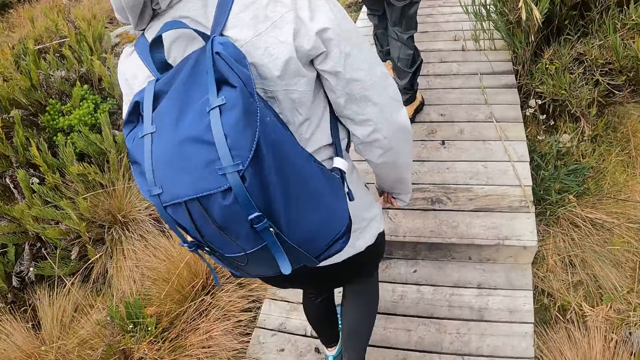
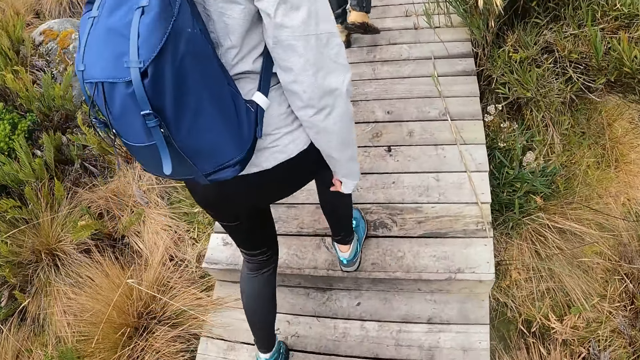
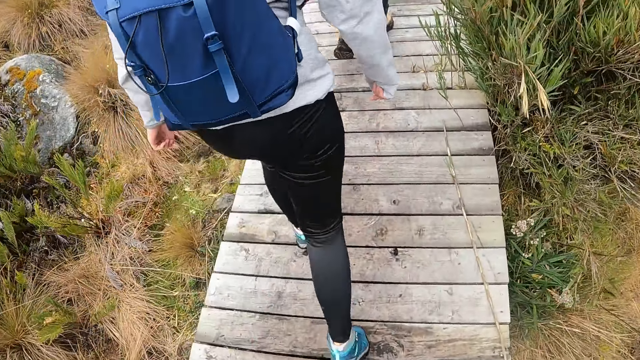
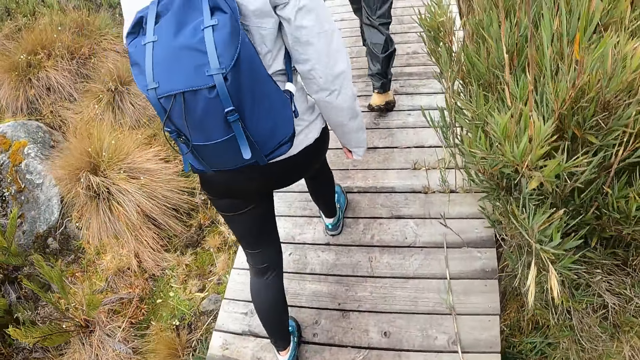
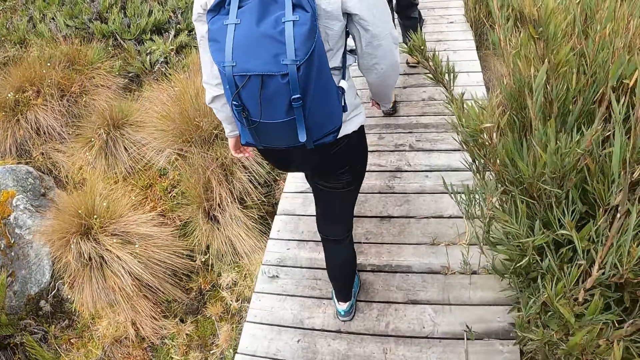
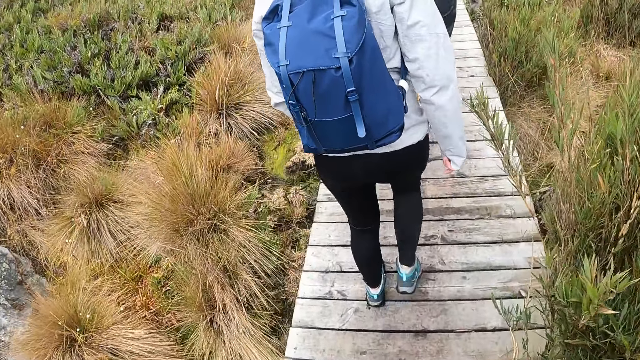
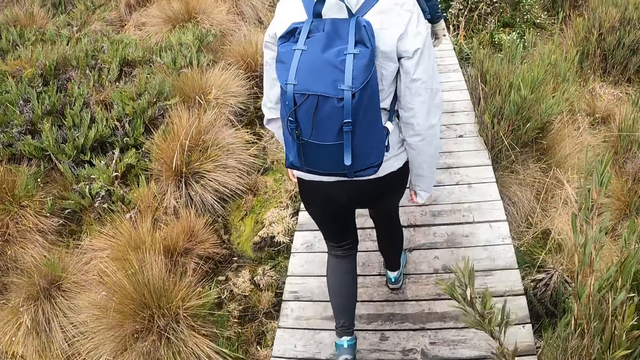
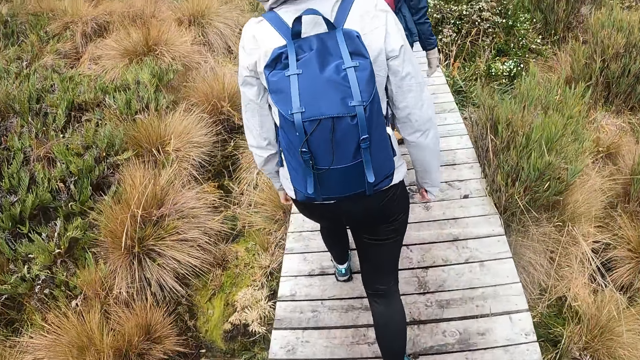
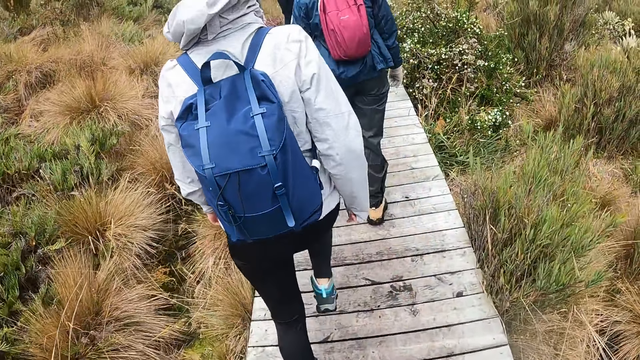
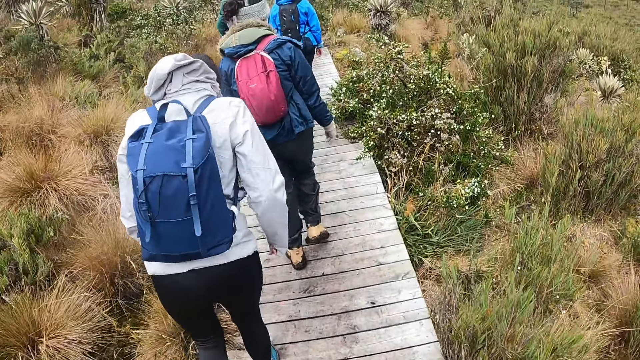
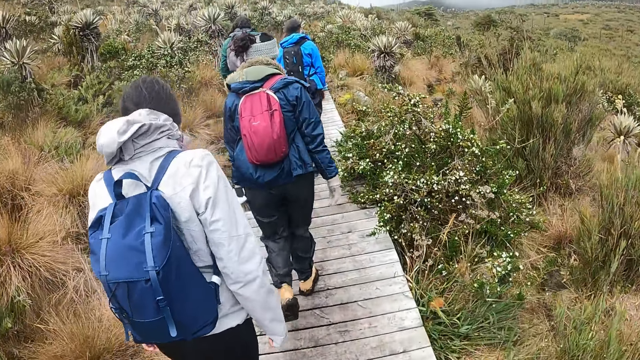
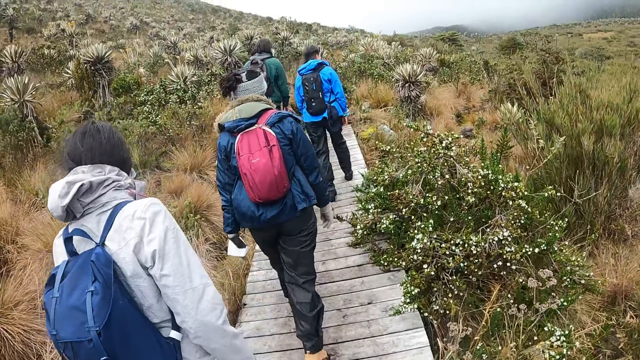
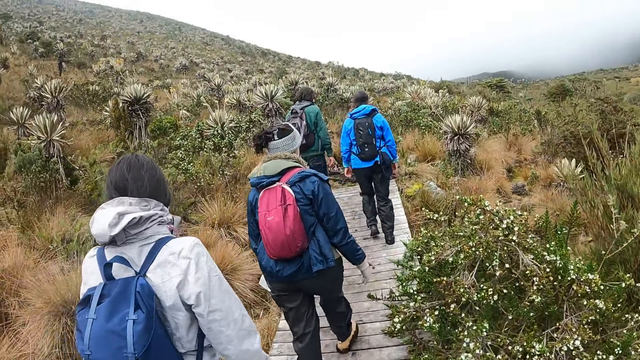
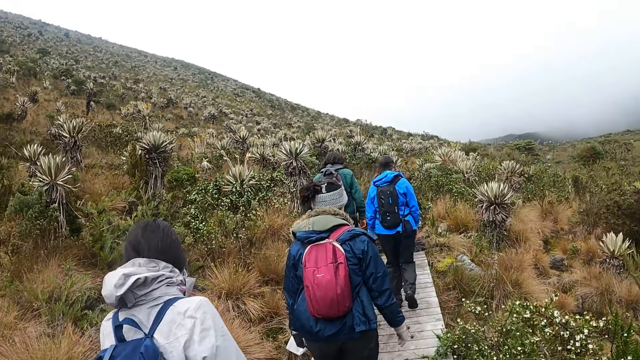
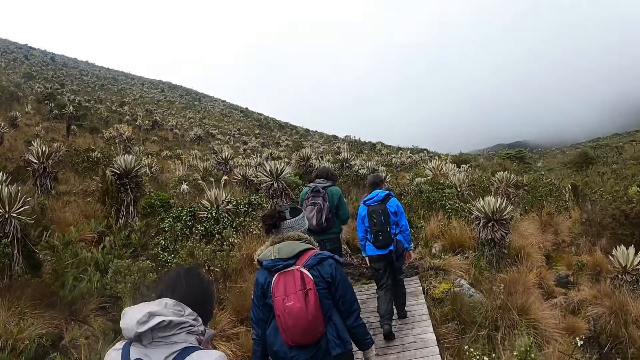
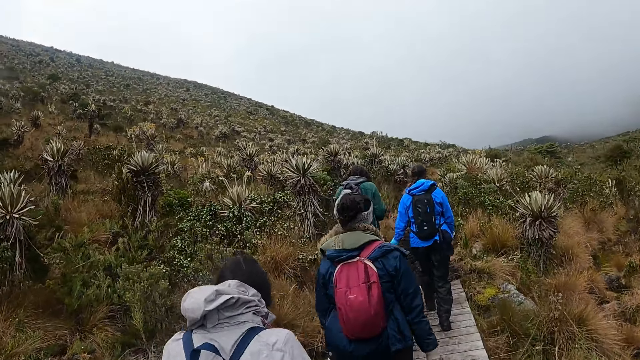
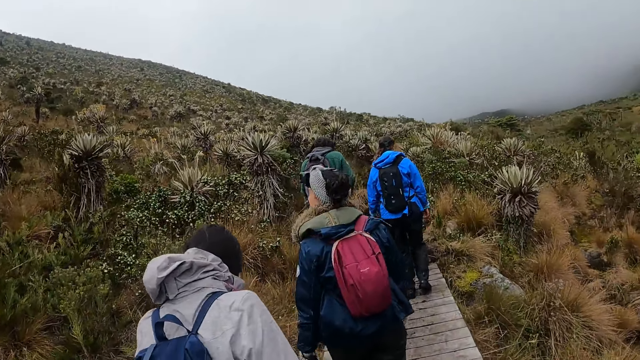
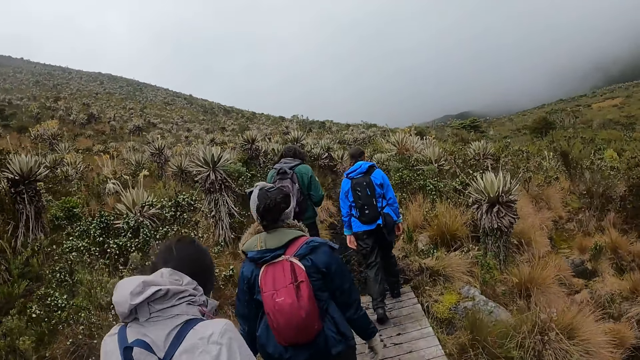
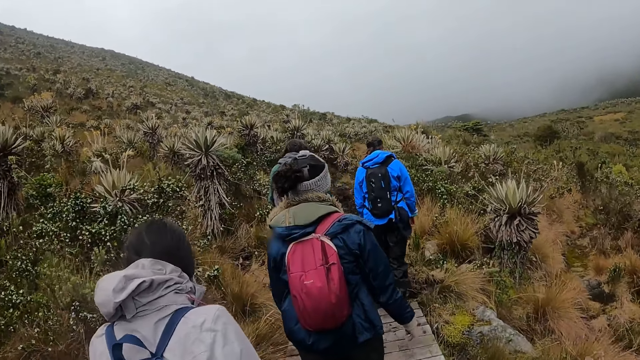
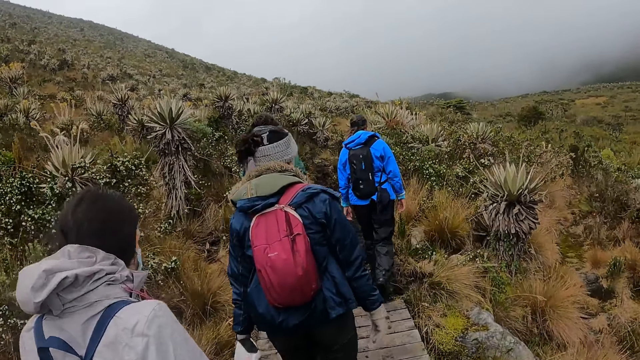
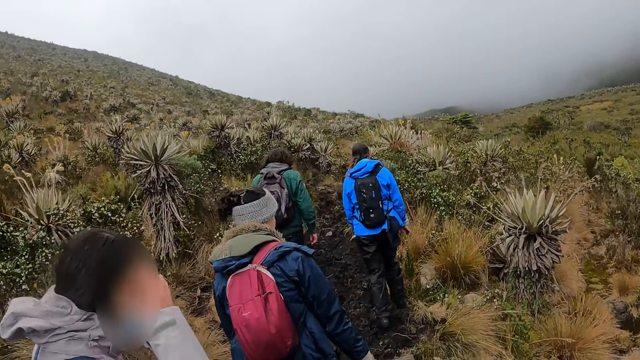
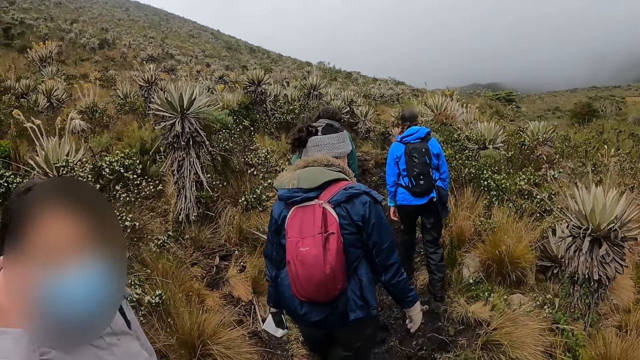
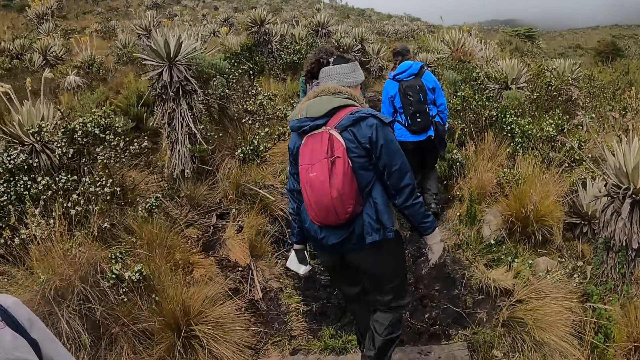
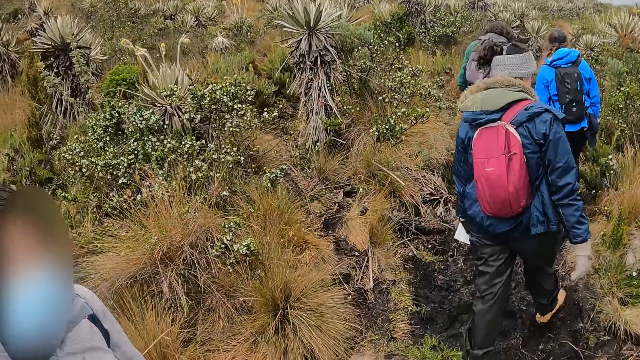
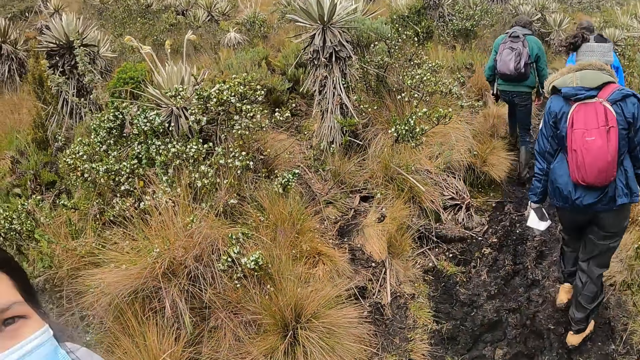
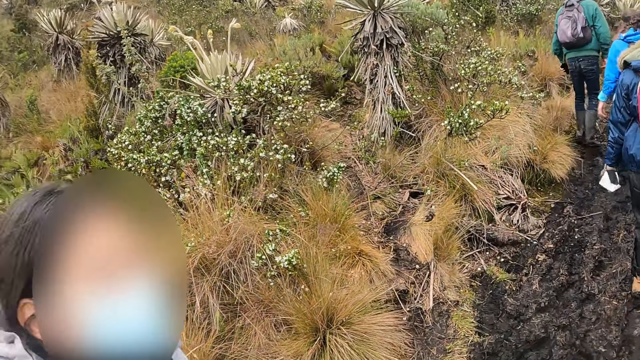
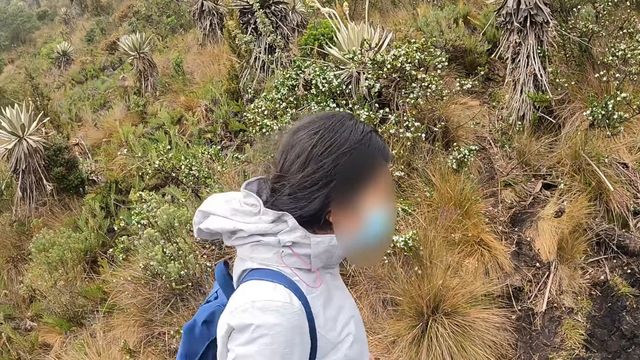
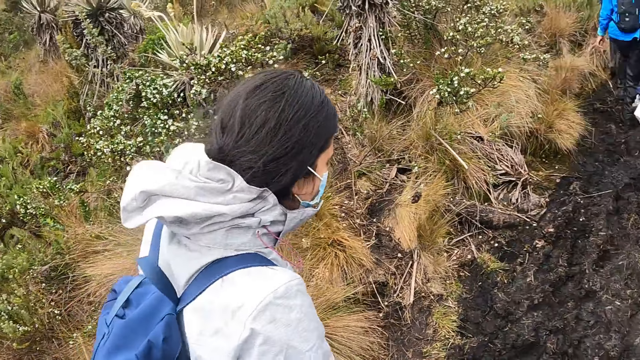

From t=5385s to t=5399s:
The woman interacts with the camera wearer.

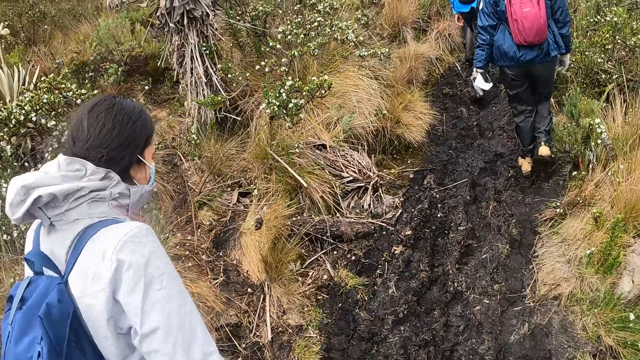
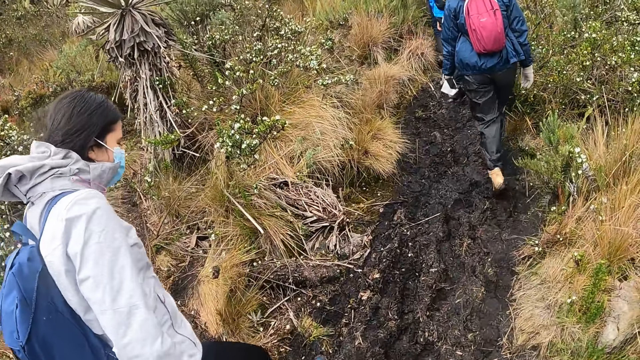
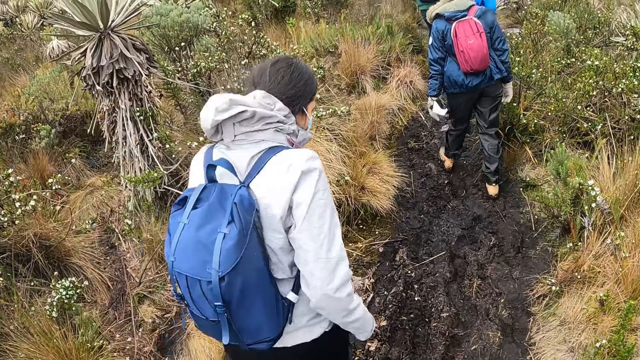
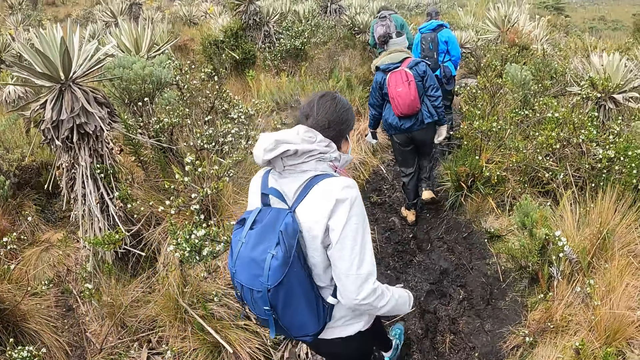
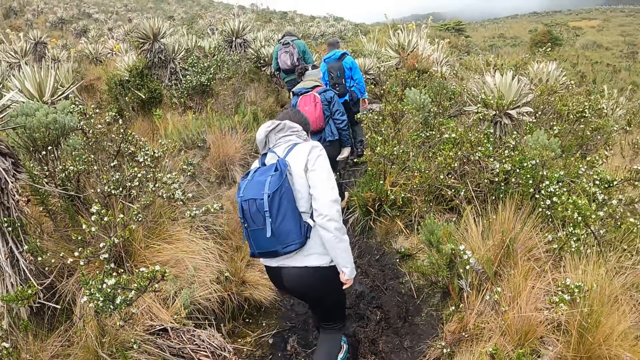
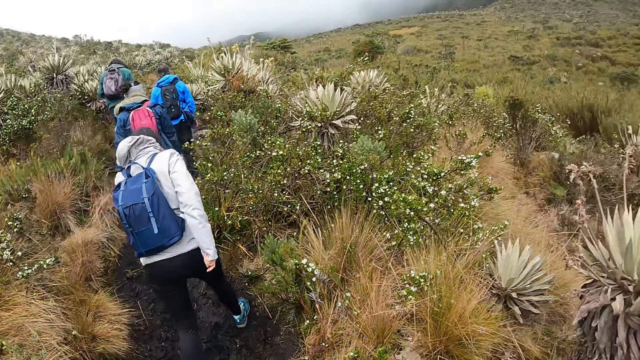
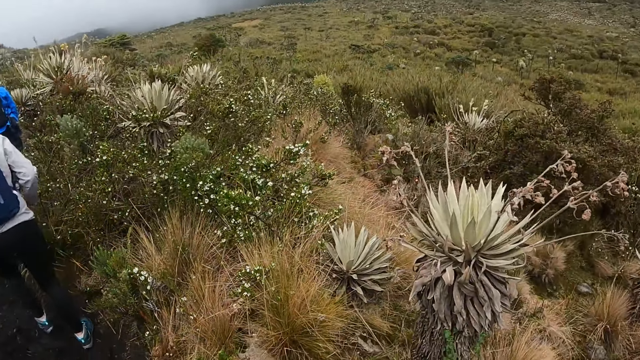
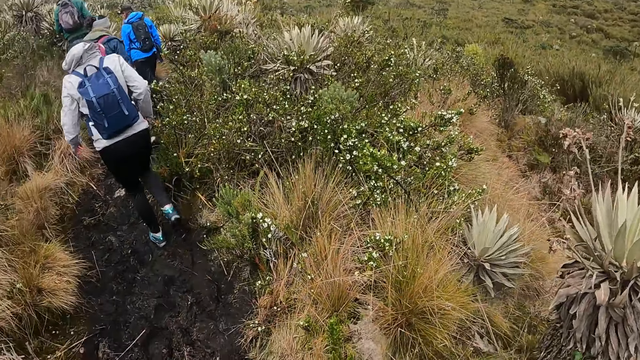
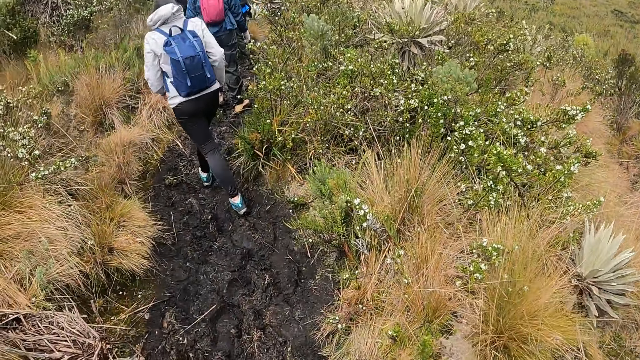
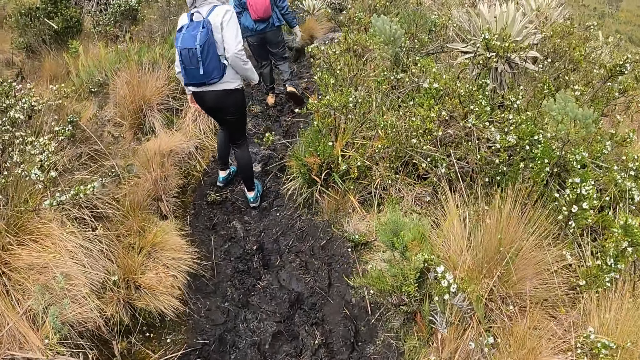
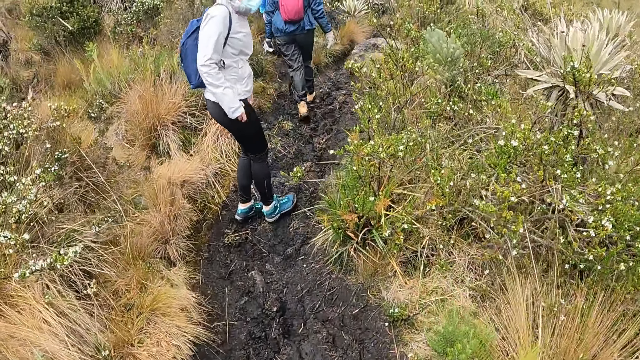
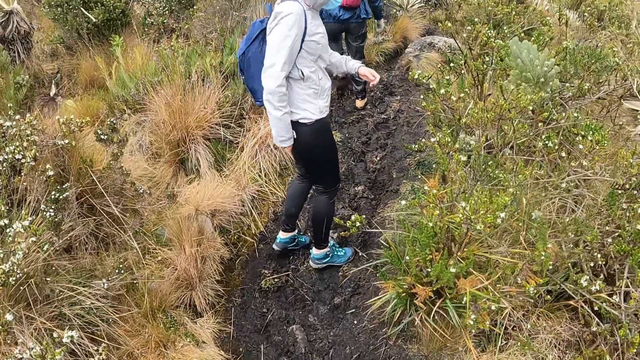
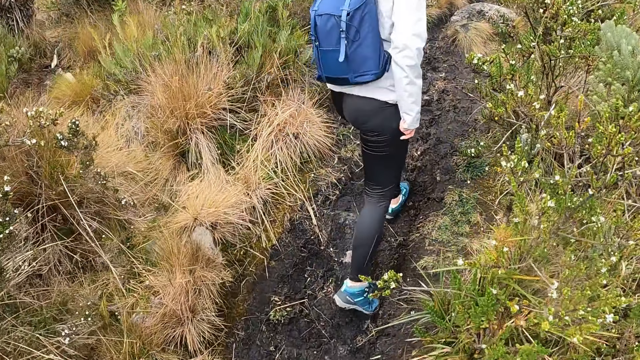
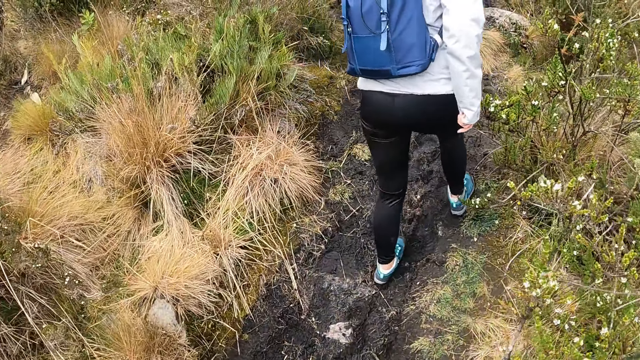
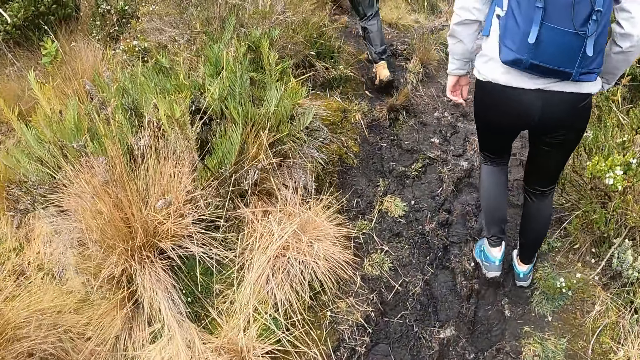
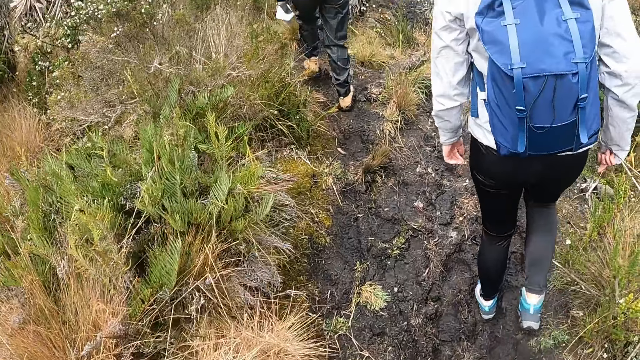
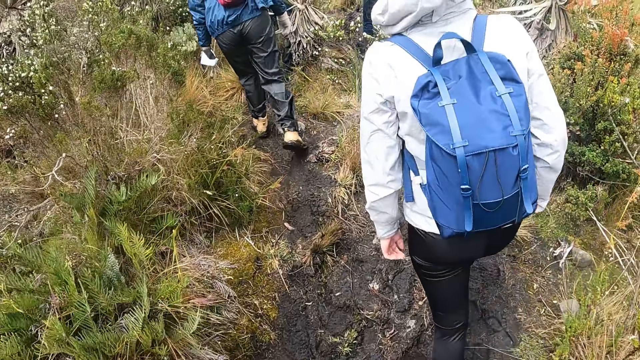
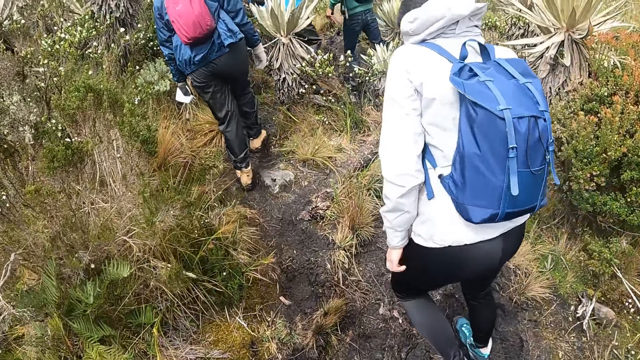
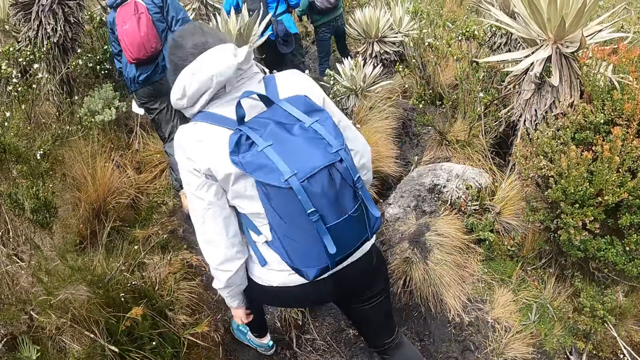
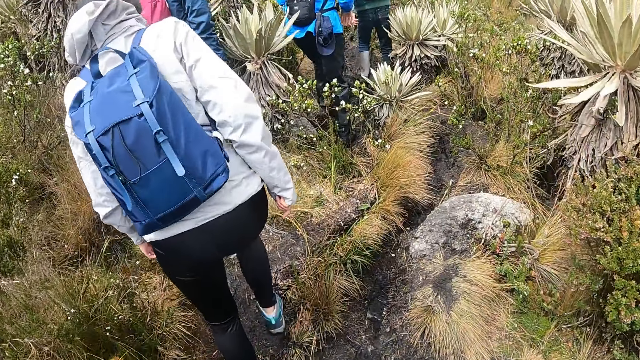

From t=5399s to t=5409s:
The camera wearer walks along the pathway on the hill.
